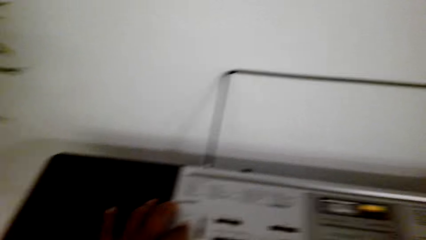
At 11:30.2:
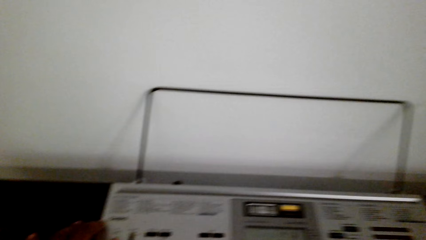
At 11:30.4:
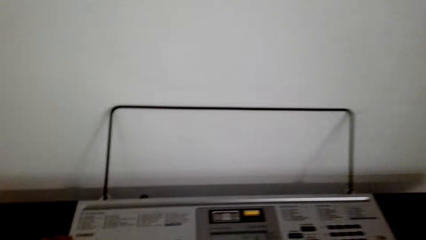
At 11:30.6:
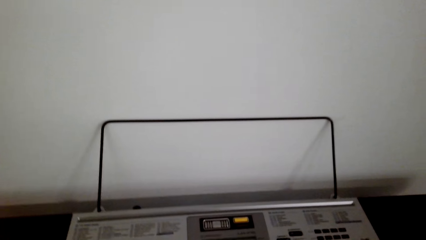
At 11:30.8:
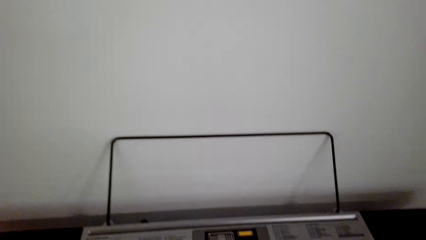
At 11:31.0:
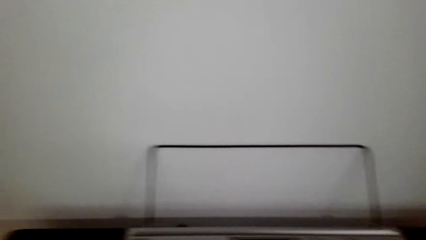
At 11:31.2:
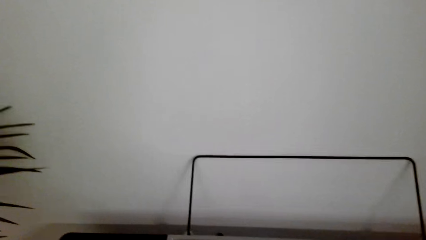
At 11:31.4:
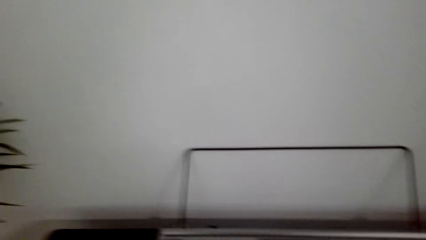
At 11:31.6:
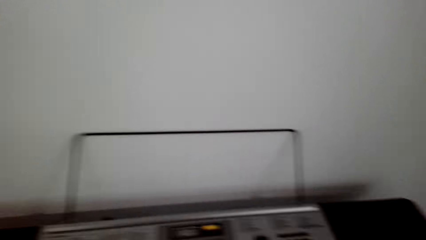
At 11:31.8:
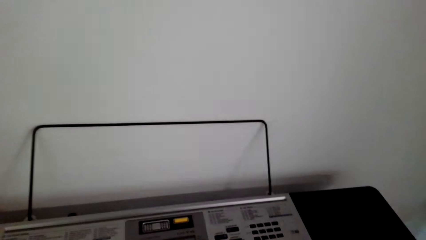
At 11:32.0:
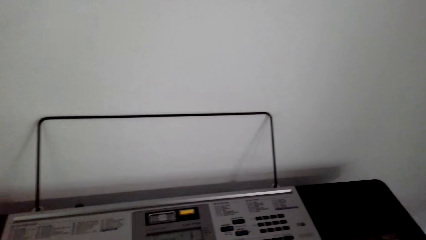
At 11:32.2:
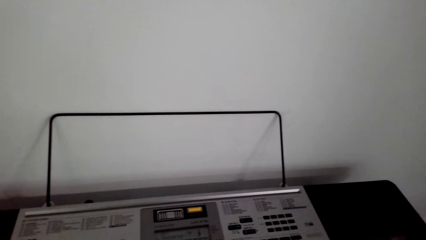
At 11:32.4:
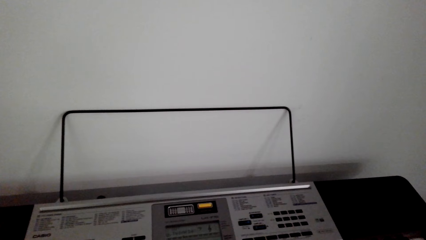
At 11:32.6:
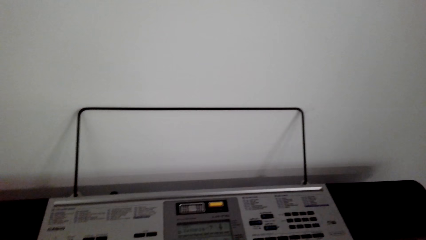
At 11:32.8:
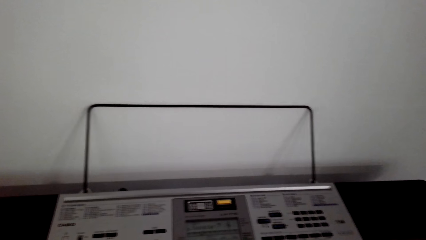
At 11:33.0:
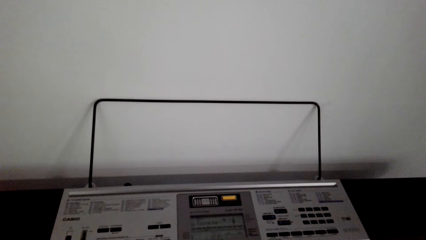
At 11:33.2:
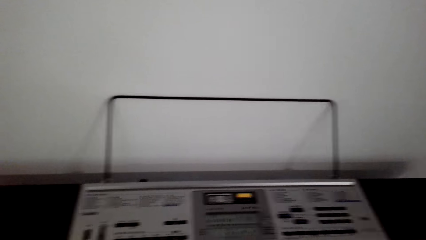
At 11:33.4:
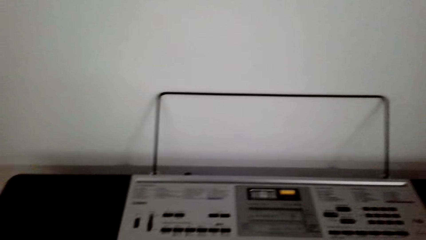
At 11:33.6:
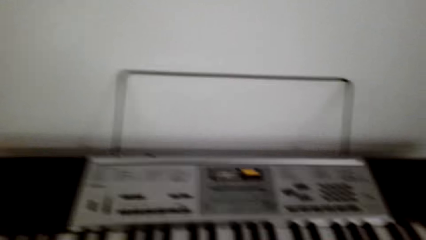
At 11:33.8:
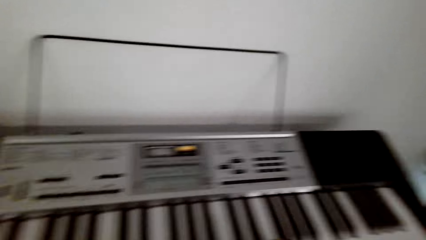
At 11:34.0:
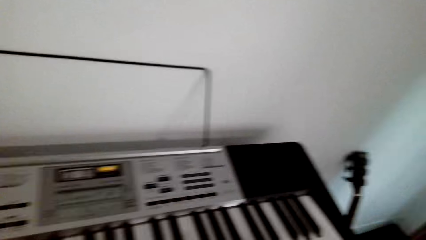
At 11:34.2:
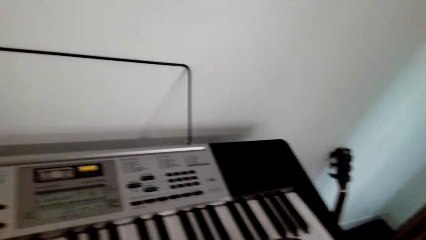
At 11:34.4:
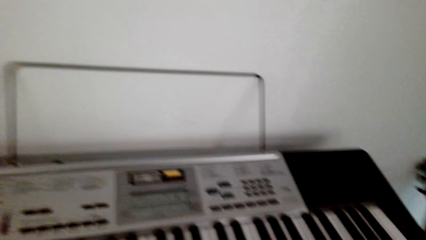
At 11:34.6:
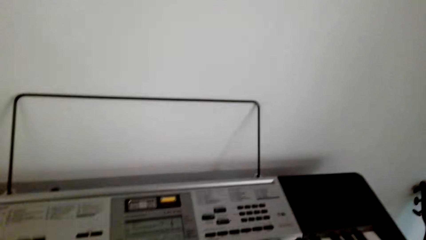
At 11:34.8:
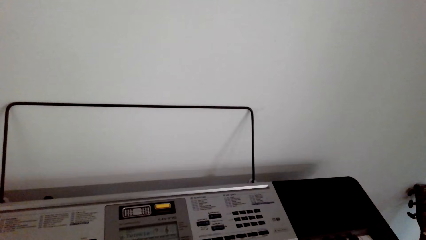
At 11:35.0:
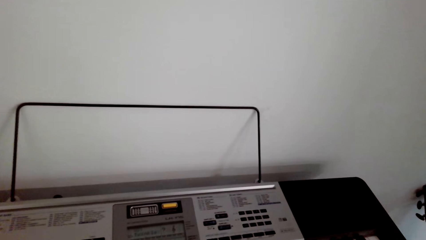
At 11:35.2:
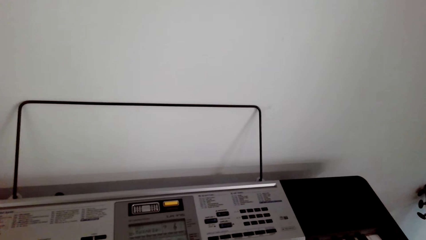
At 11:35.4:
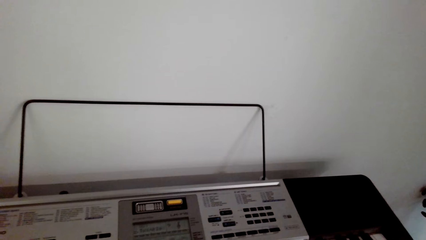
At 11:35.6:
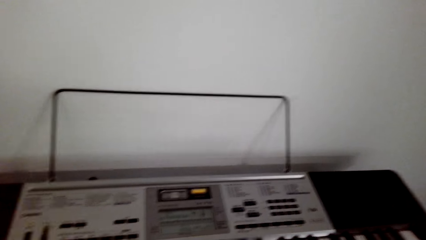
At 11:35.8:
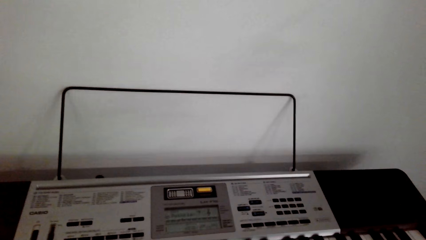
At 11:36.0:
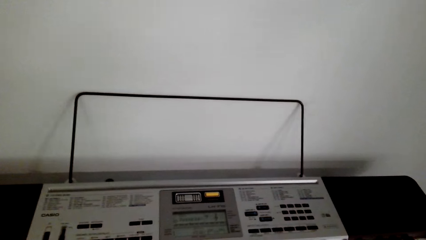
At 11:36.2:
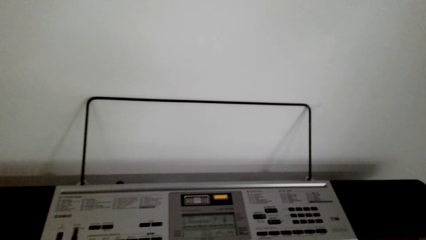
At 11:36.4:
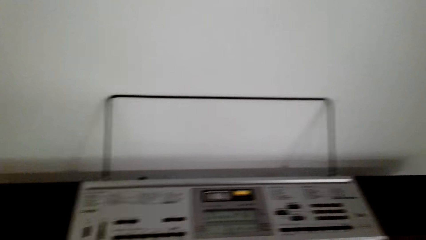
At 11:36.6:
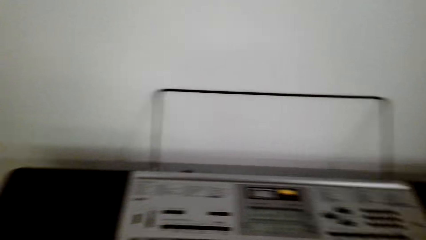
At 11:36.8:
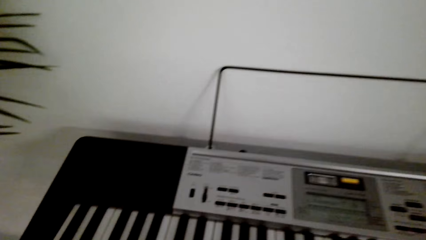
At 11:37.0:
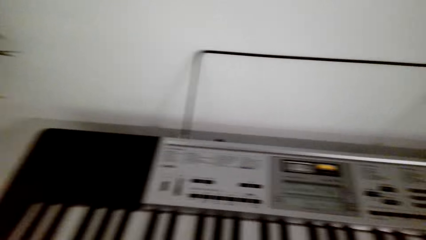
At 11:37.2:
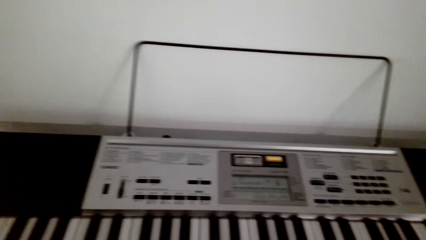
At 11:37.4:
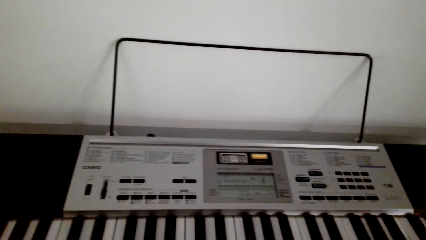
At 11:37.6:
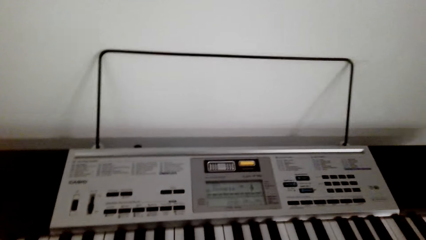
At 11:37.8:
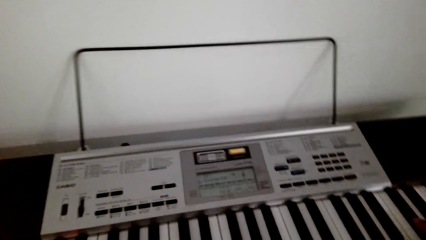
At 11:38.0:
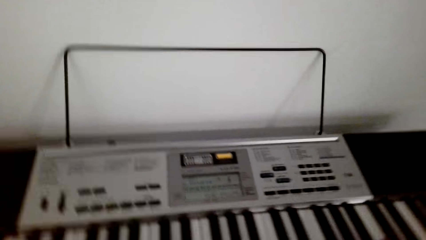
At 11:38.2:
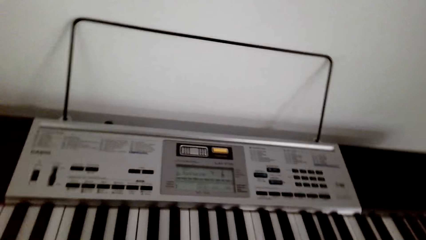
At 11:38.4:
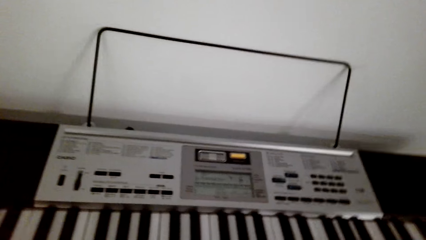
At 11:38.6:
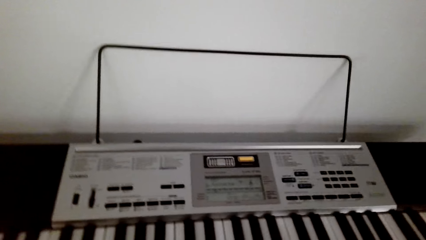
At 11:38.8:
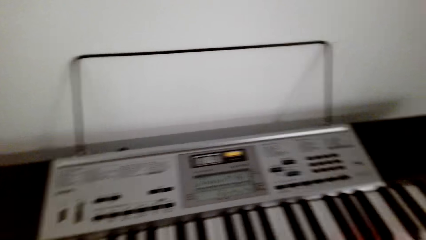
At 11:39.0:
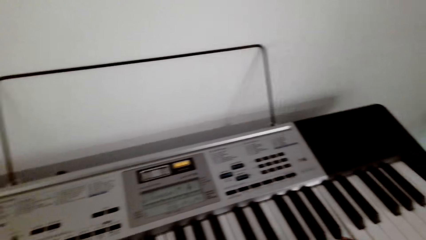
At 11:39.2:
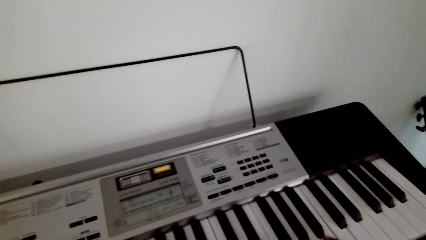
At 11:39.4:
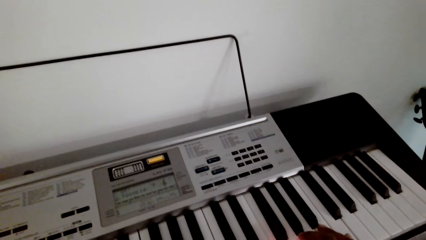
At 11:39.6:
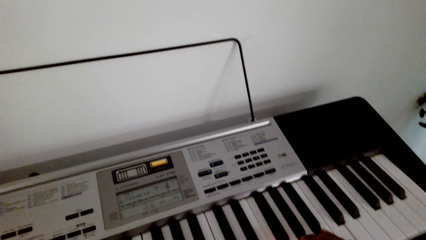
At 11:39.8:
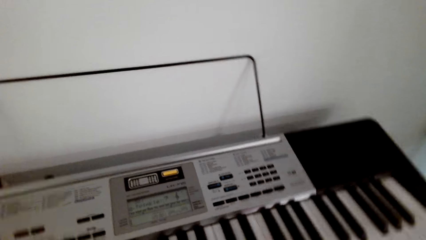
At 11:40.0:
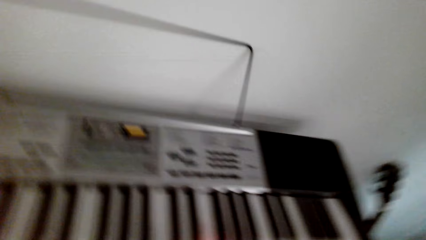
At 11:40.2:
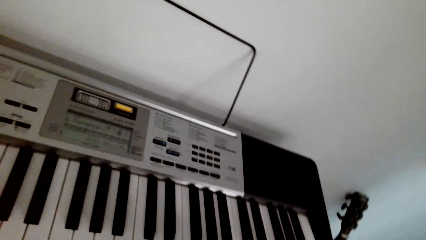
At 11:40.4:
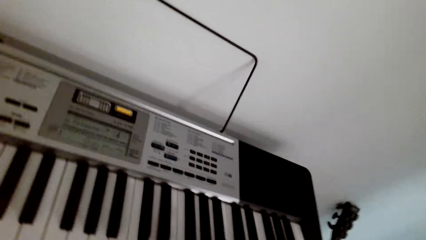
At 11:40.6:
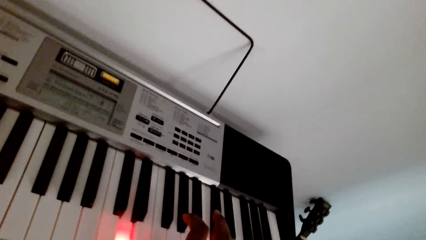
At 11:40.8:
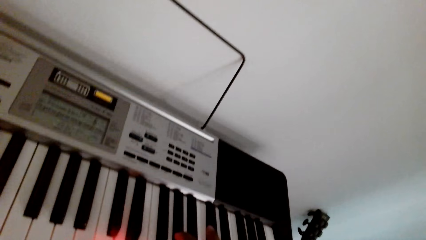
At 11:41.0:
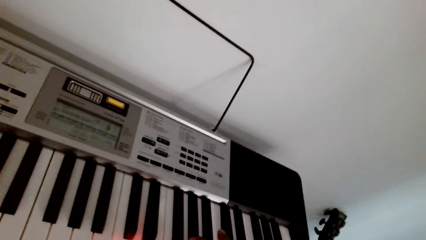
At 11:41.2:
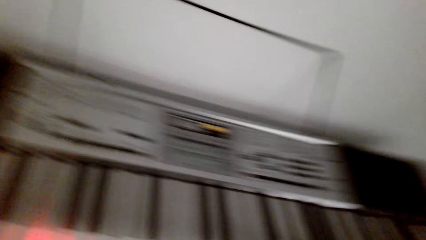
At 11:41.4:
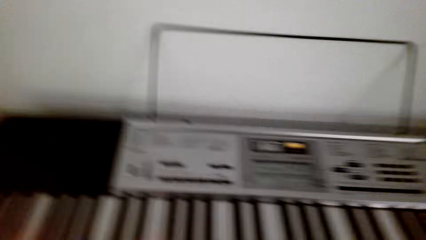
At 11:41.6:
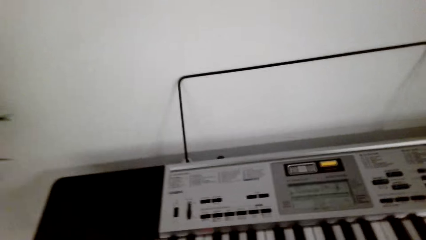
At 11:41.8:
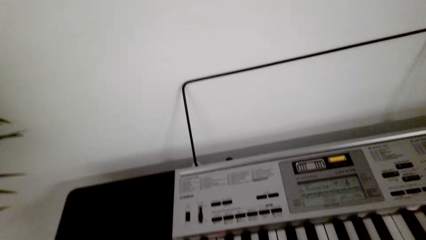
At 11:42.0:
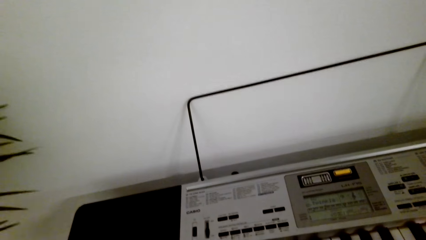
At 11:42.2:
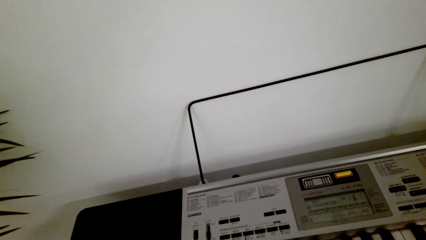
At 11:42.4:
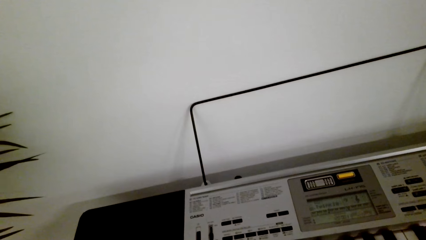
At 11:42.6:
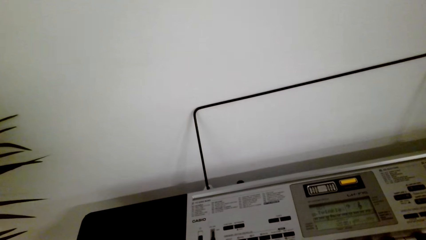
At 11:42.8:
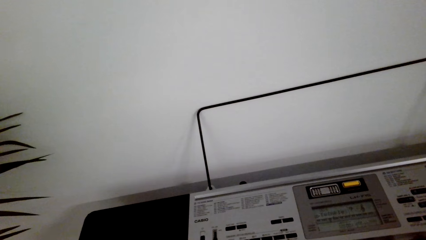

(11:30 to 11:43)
The camera wearer touches the piano. They play the piano.

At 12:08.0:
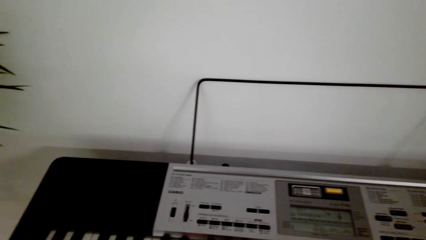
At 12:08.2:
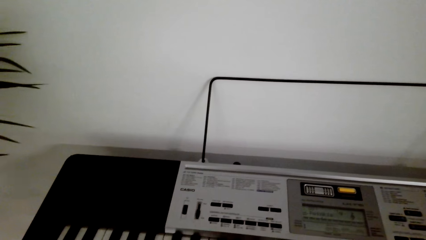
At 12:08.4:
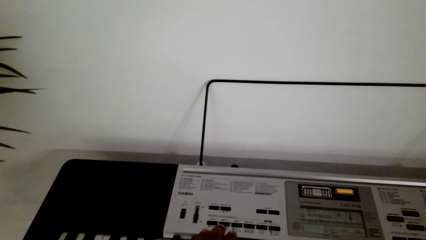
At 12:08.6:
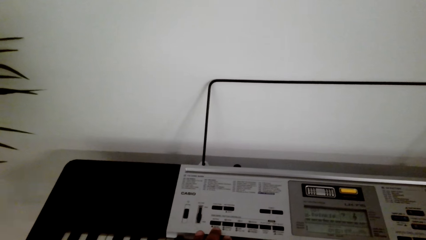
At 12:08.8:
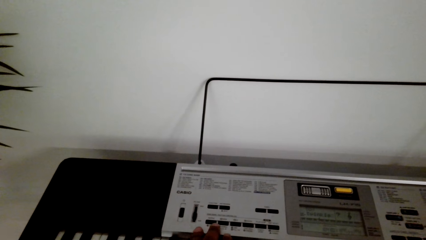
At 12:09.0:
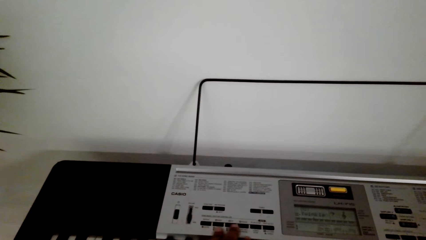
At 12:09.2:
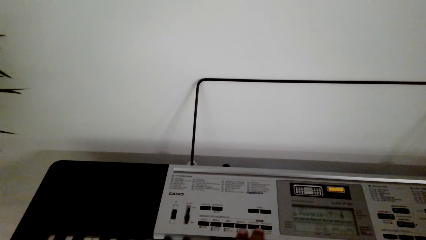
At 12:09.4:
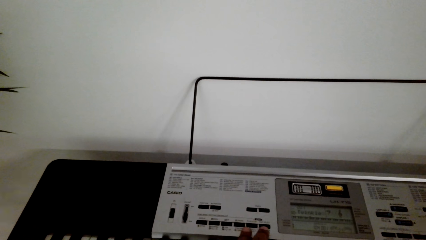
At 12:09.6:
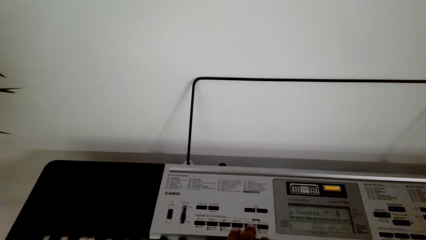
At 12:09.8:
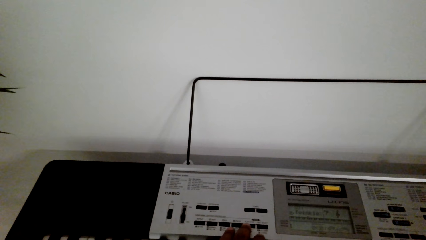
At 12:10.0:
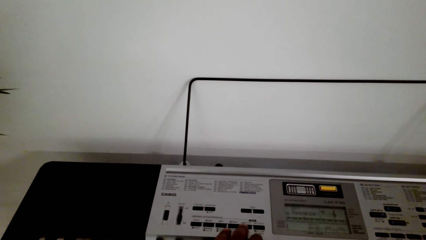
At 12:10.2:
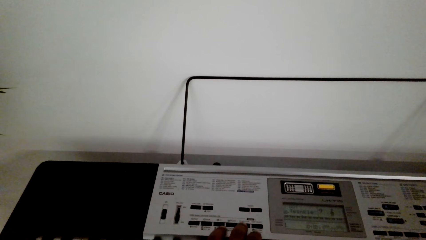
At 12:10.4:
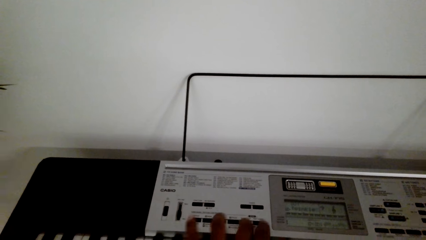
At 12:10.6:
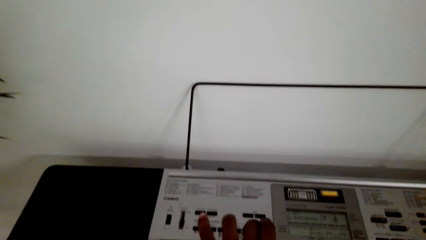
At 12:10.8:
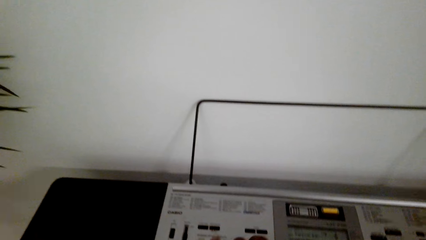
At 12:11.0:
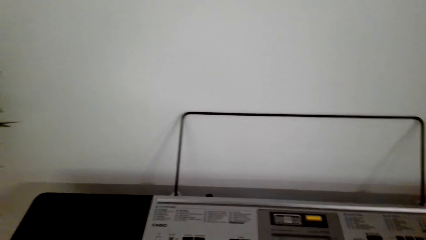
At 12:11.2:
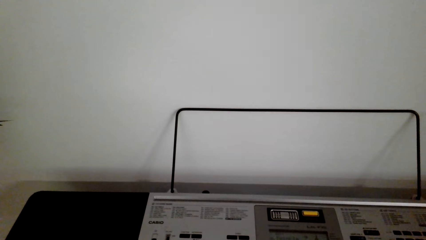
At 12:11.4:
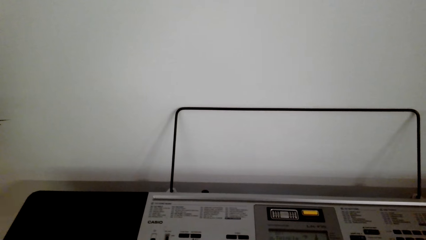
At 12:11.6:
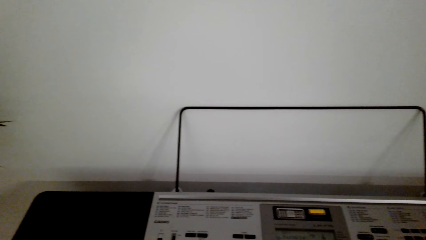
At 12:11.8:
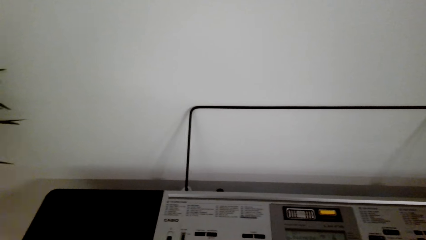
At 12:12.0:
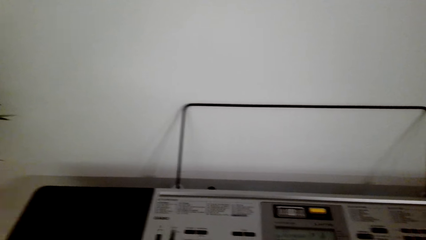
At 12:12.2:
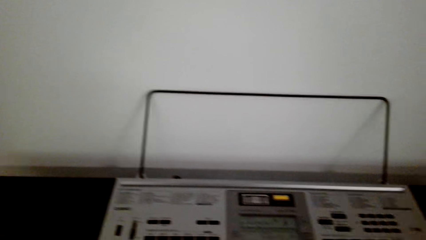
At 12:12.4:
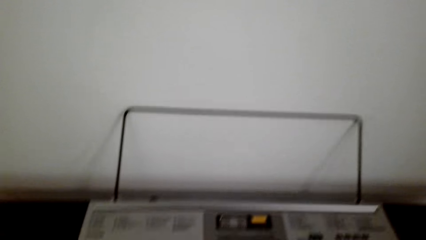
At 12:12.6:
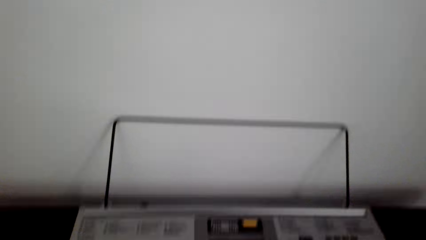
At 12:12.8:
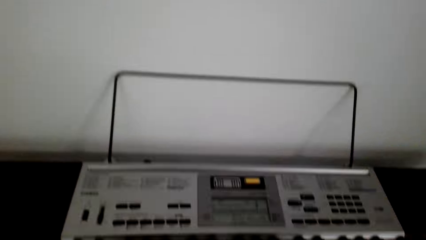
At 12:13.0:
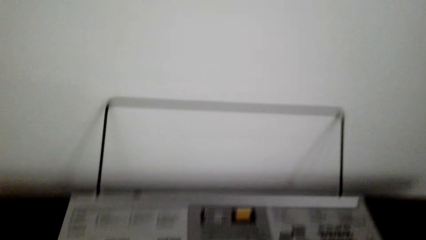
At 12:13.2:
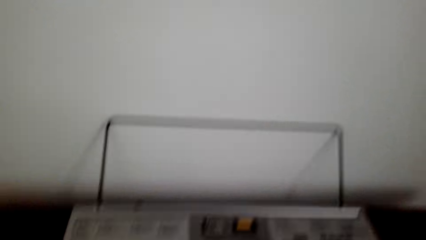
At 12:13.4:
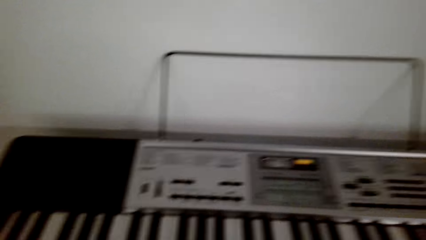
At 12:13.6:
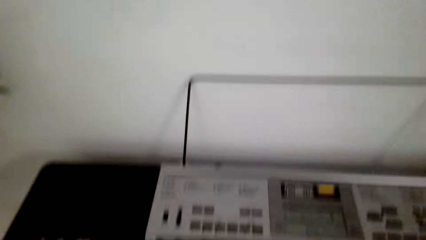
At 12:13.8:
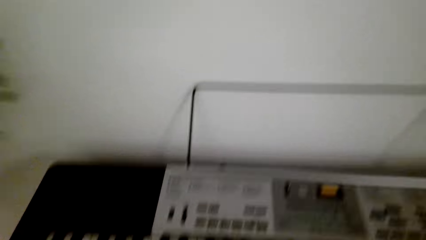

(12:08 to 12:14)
The camera wearer adjusts the keys on the piano. They play the piano.
